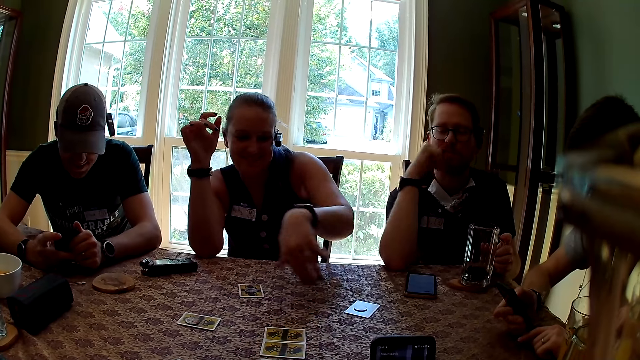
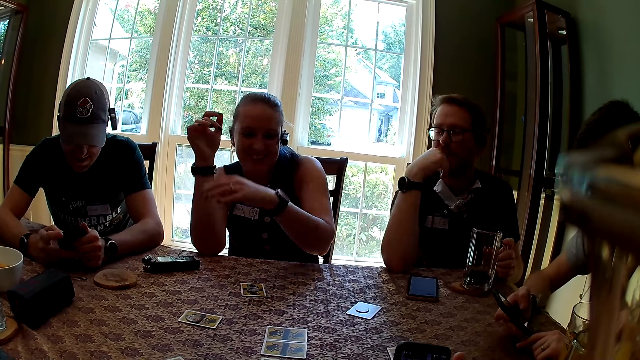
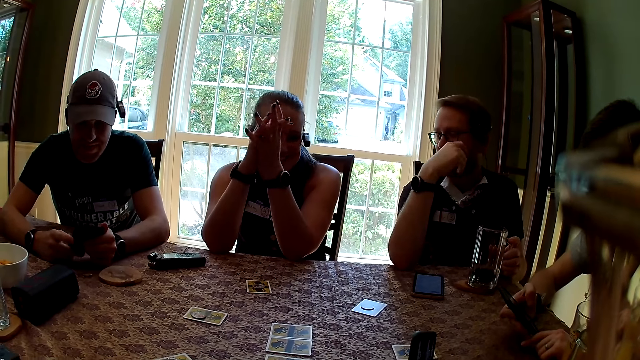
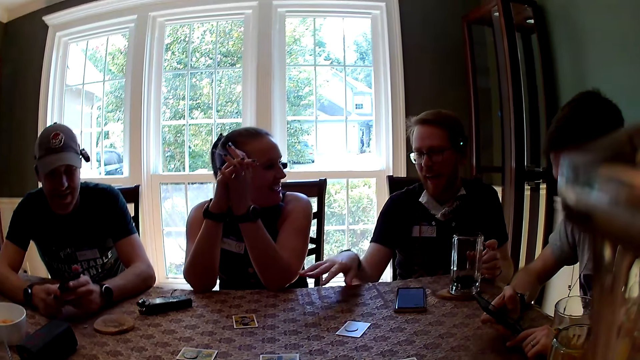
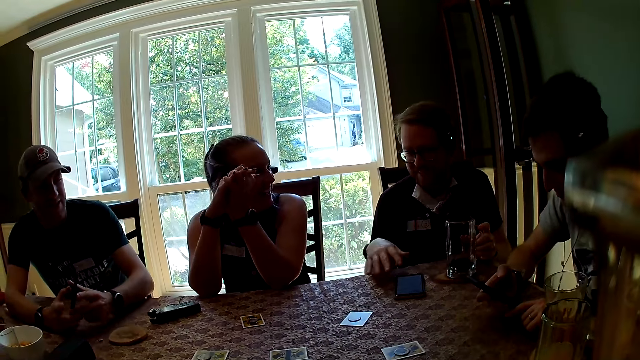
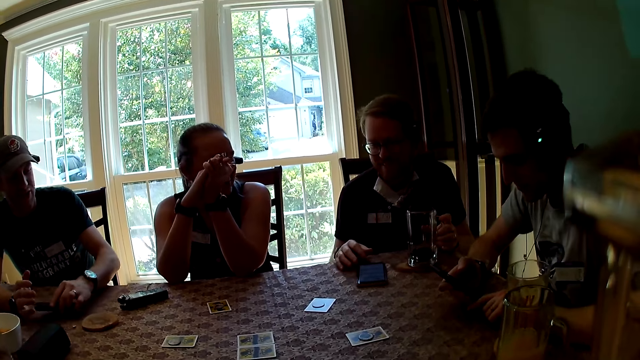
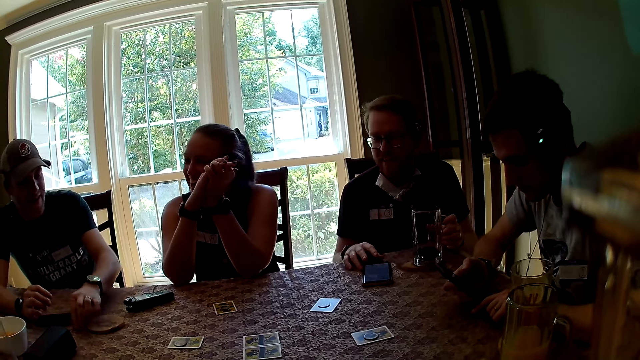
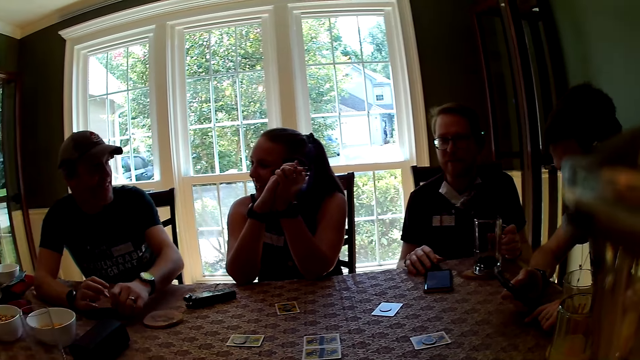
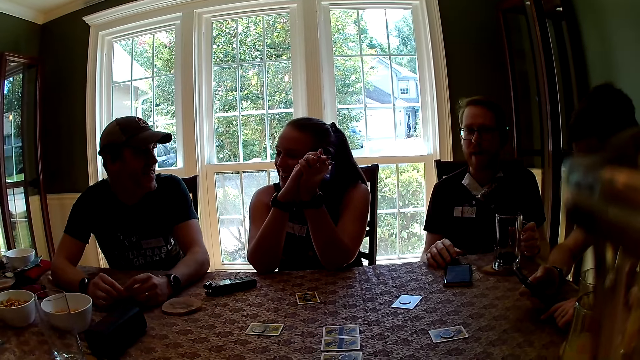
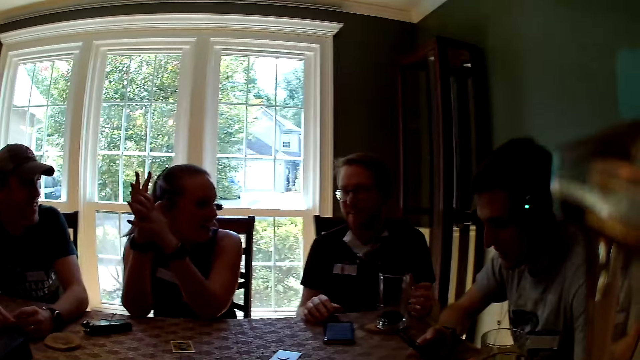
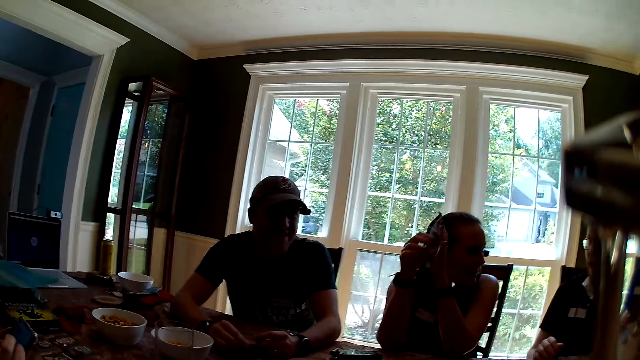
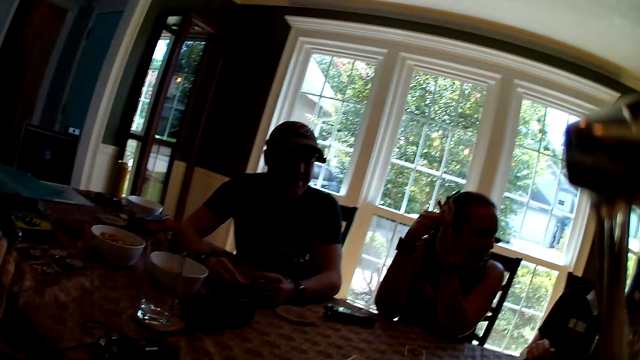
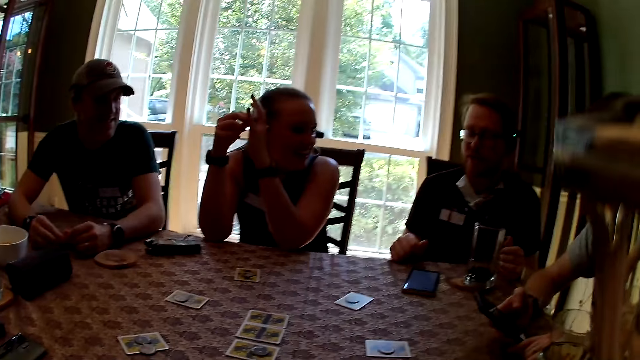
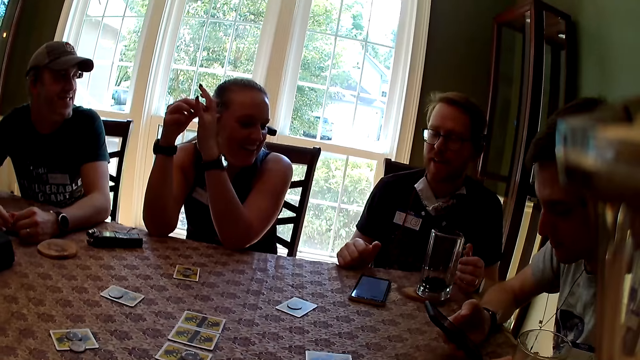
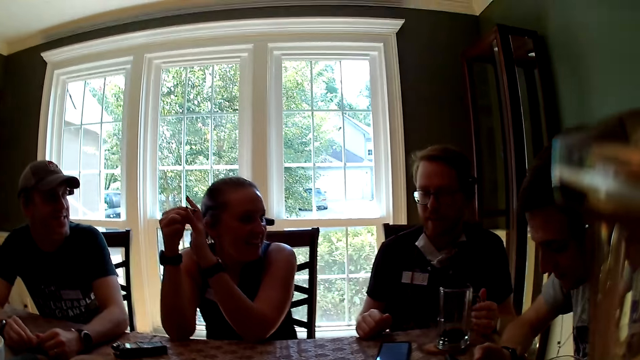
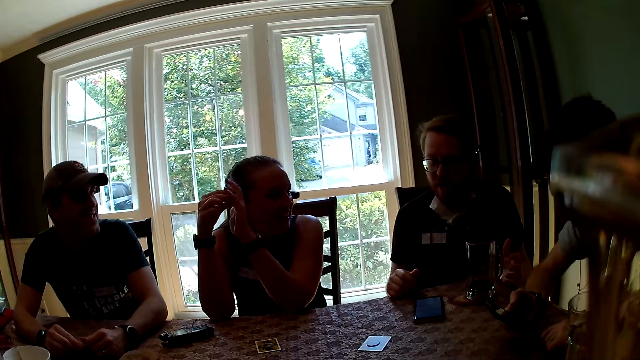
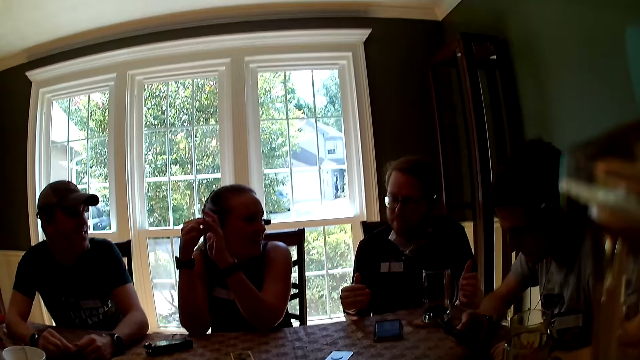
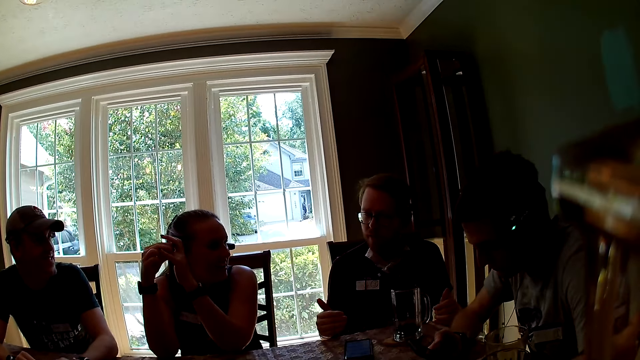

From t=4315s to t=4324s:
A woman interacts with everyone. A man interacts with everyone. Another man drops the phone on the table with his left hand. He interacts with everyone. The first man interacts with everyone. The camera wearer looks from one side to the other. The other man places both hands on the table.

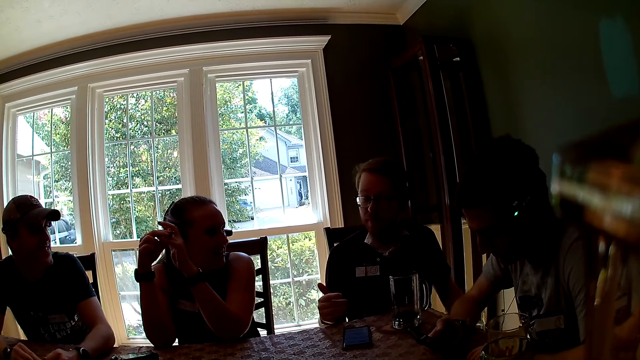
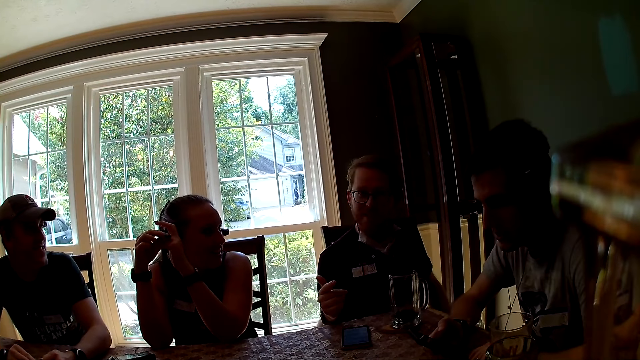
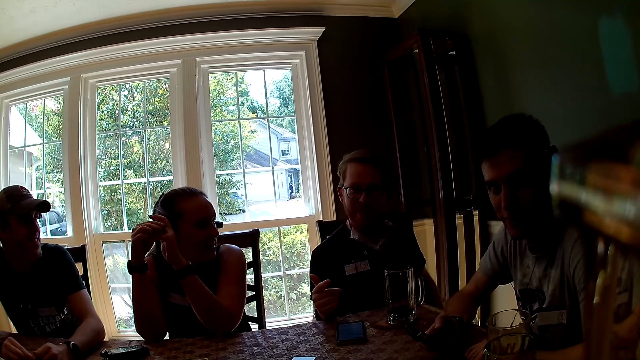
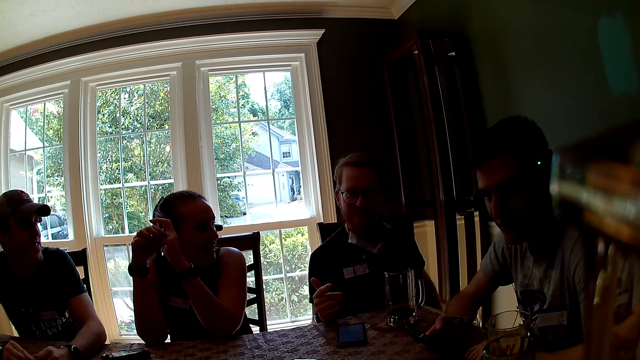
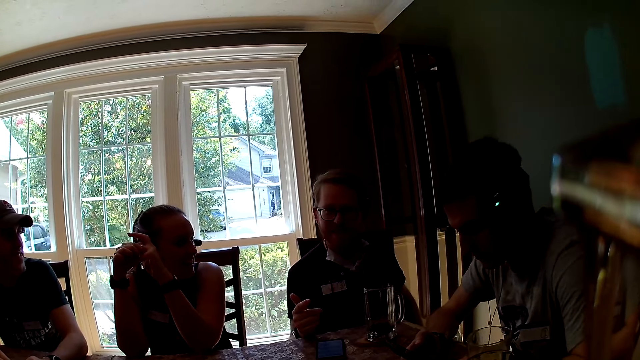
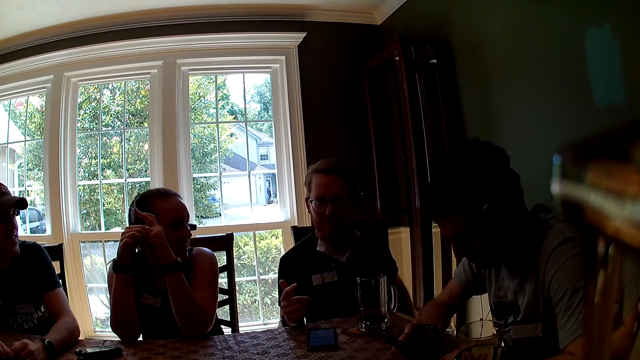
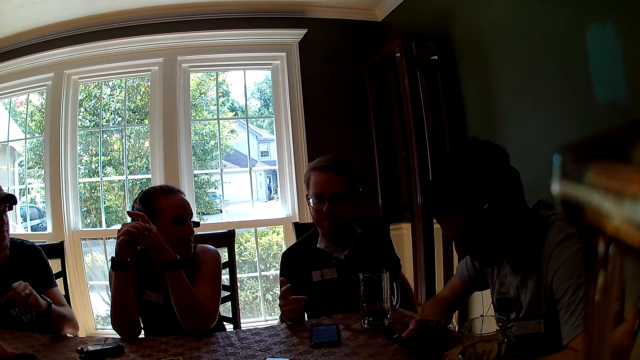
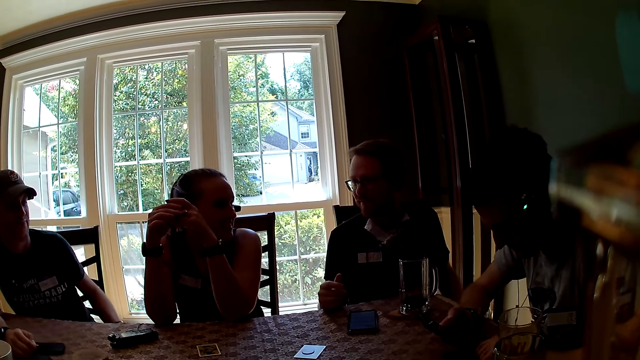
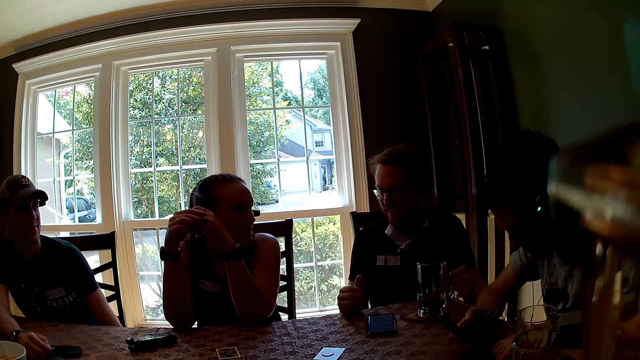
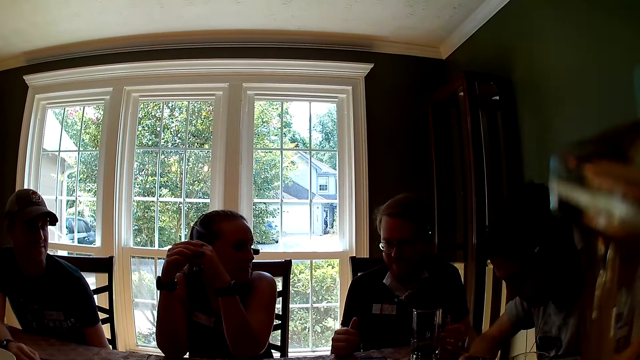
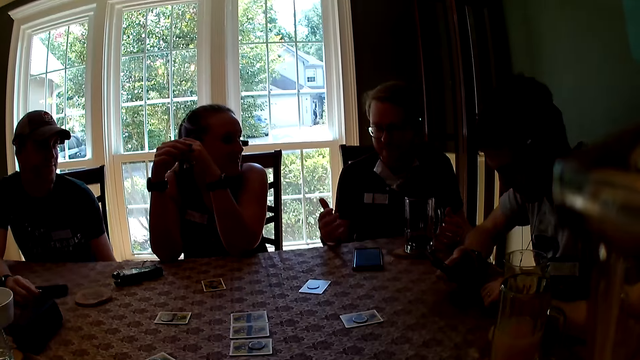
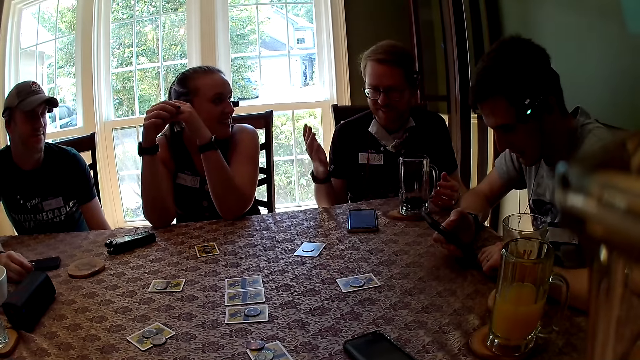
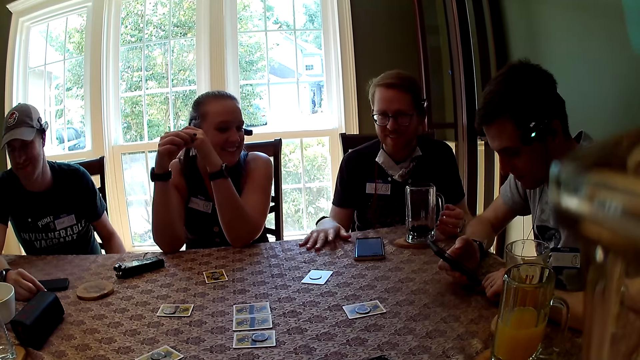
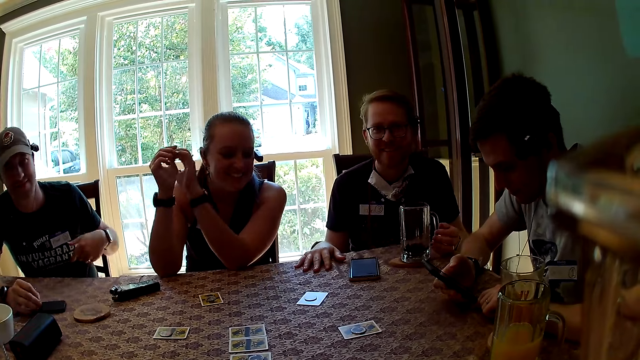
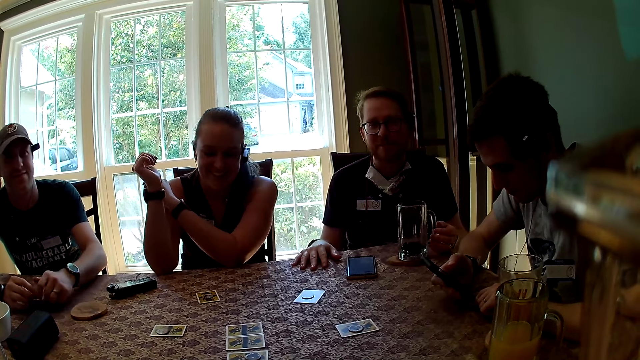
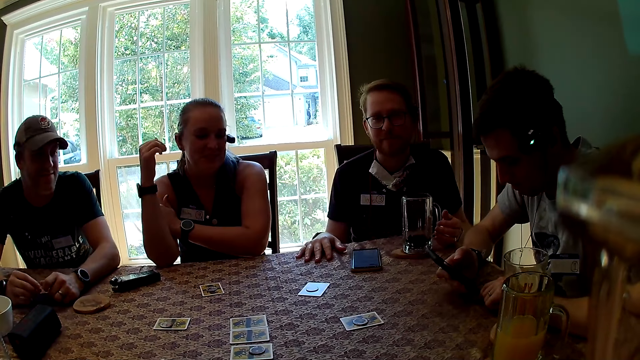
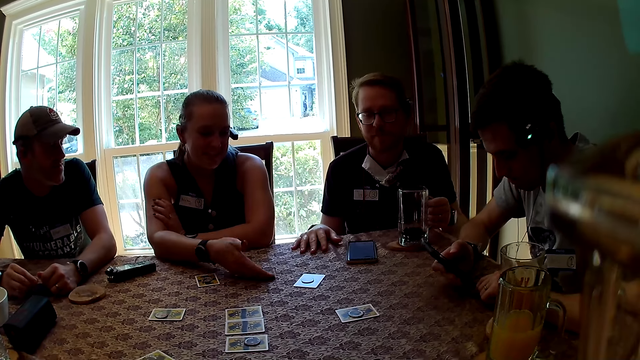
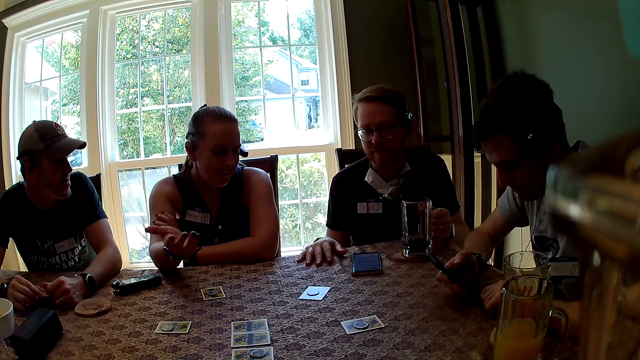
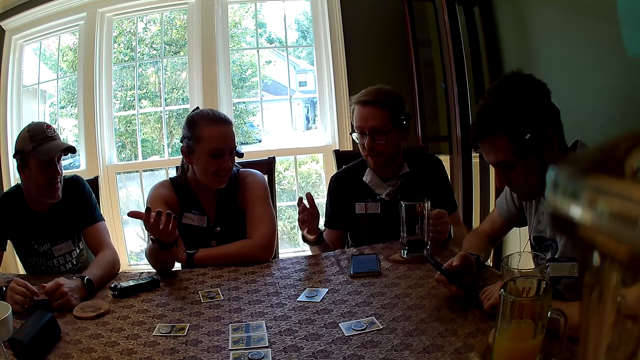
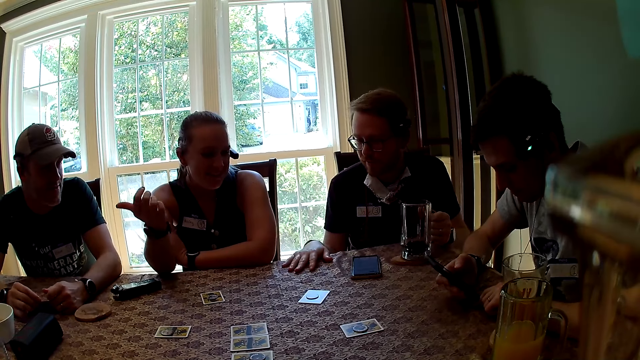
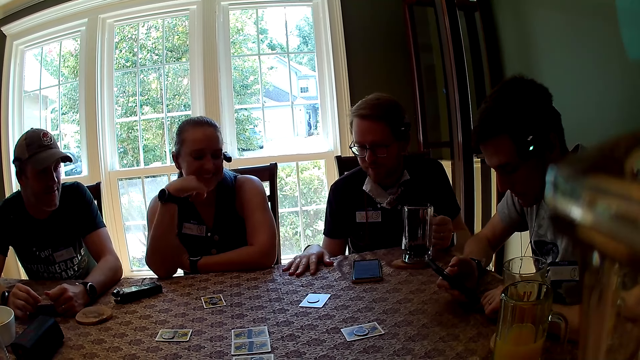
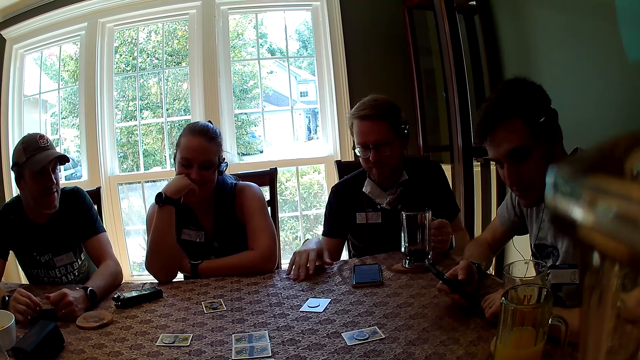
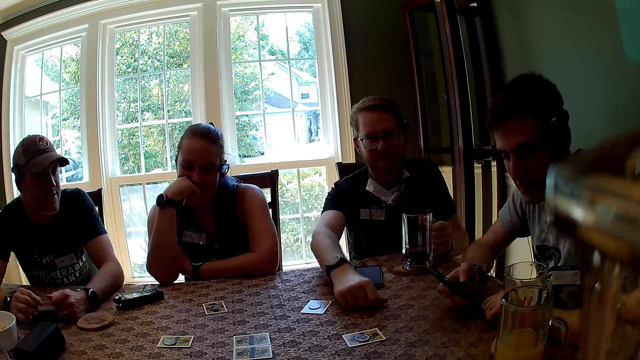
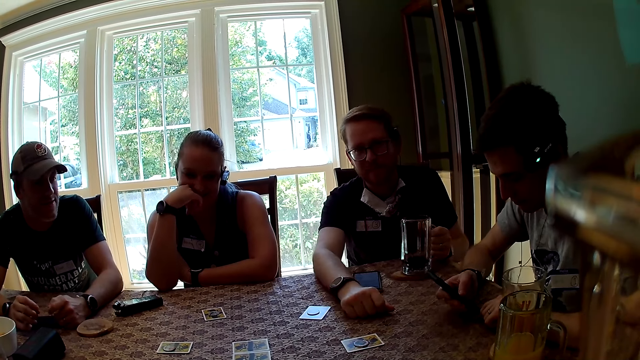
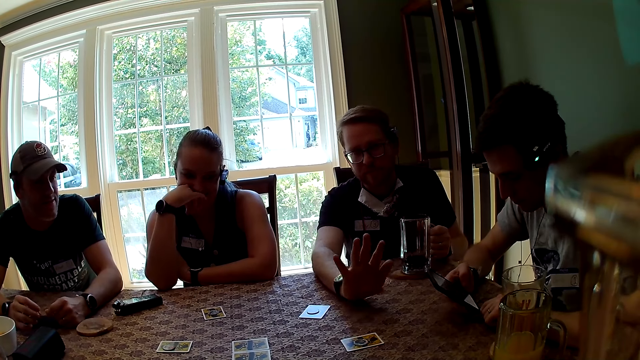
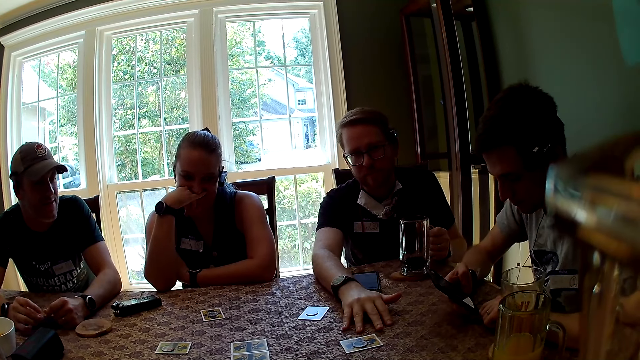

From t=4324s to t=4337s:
A man interacts with everyone. Another man removes his left hand from the table. A third man interacts with everyone. The third man places his left hand on the table, removes his right hand from the table, and places his right hand on the table. The second man places his left hand on the table. A woman interacts with everyone. The third man touches the cup on the table with his right hand, removes his right hand from the table, interacts with everyone, places his right hand on the table, and removes his right hand from the table. A fourth man places his right hand on the table and taps the table with his right palm.
